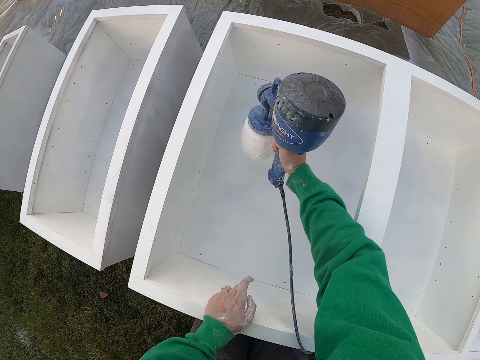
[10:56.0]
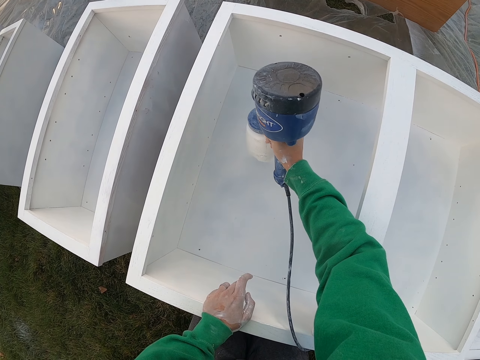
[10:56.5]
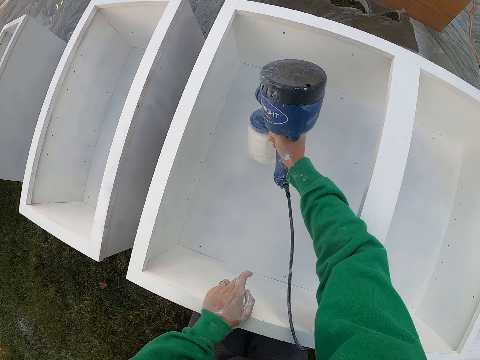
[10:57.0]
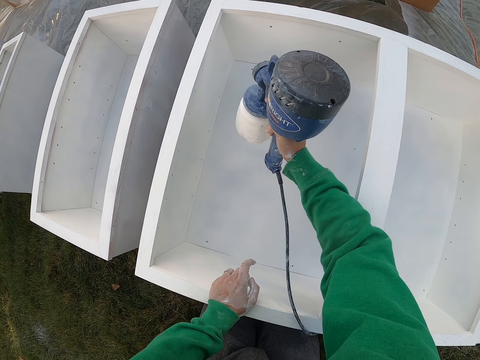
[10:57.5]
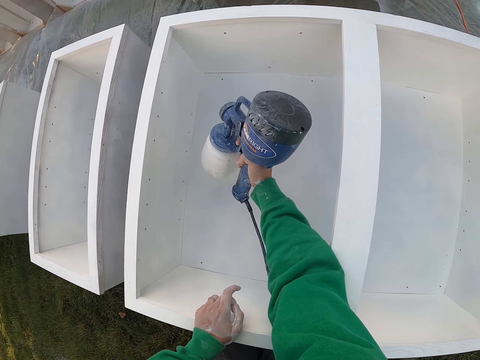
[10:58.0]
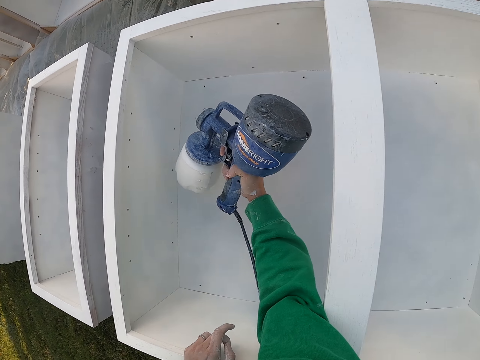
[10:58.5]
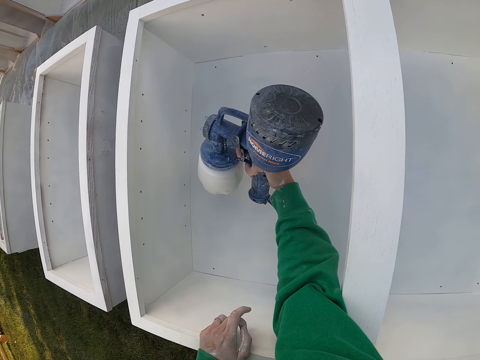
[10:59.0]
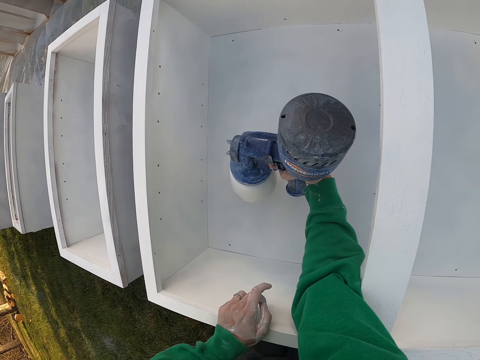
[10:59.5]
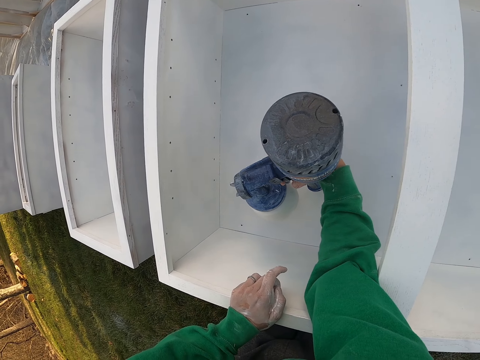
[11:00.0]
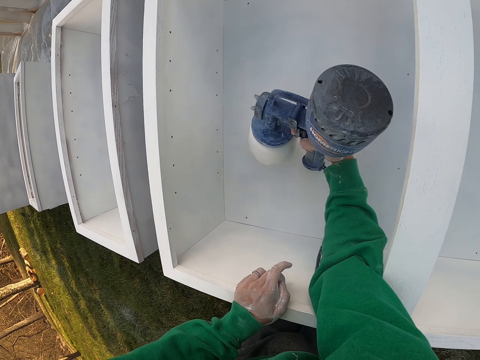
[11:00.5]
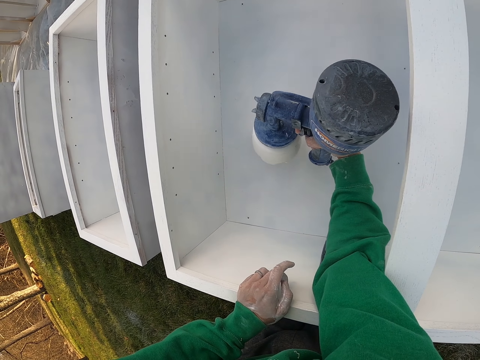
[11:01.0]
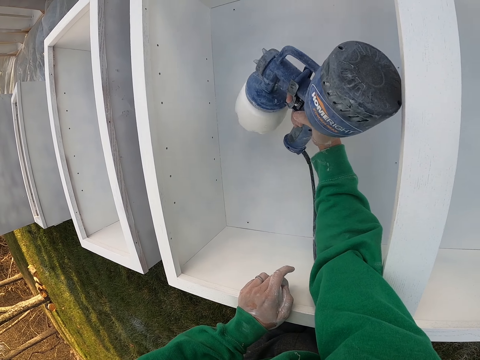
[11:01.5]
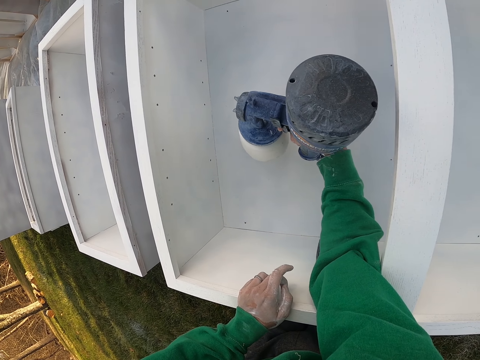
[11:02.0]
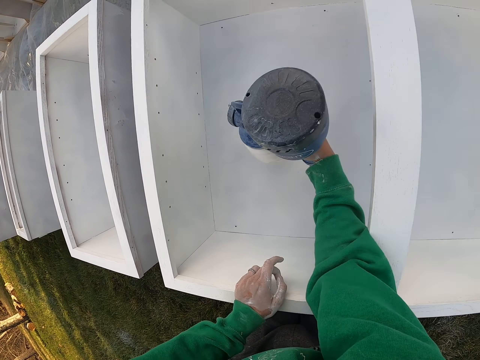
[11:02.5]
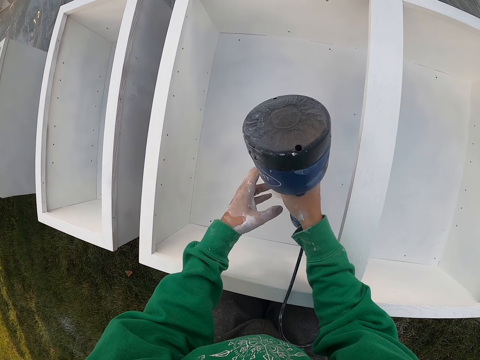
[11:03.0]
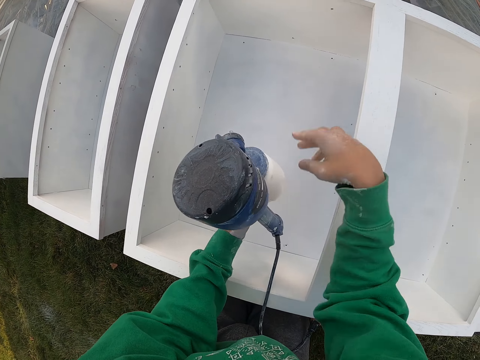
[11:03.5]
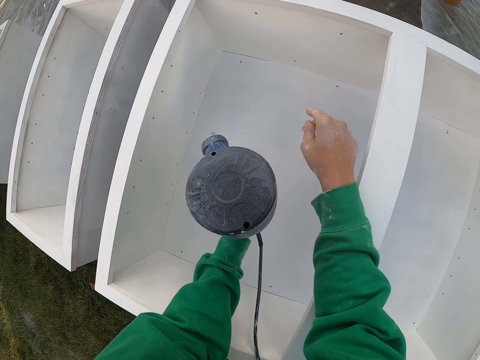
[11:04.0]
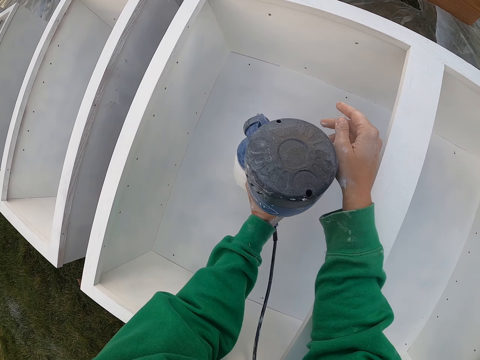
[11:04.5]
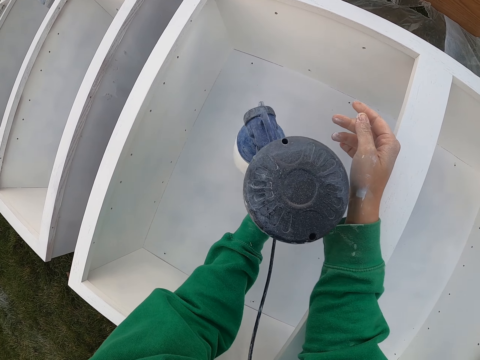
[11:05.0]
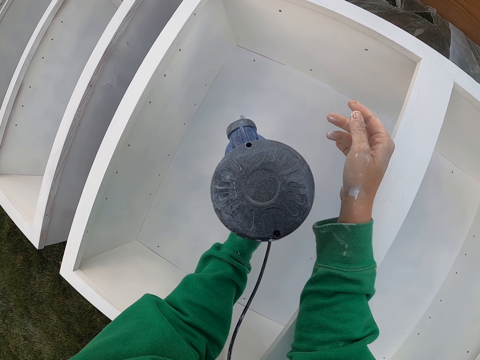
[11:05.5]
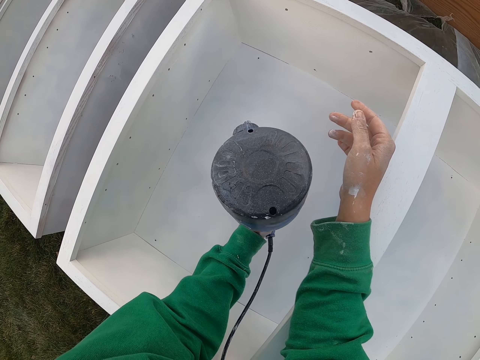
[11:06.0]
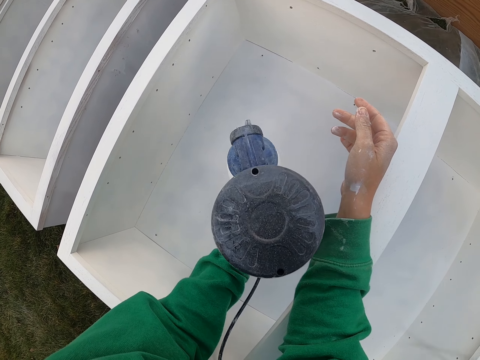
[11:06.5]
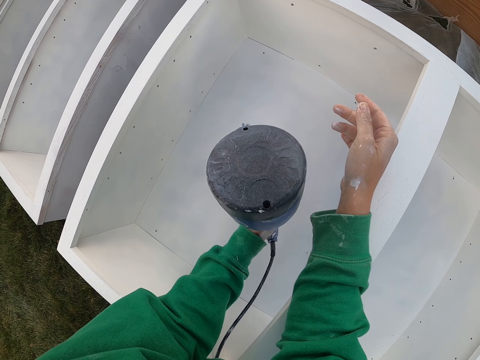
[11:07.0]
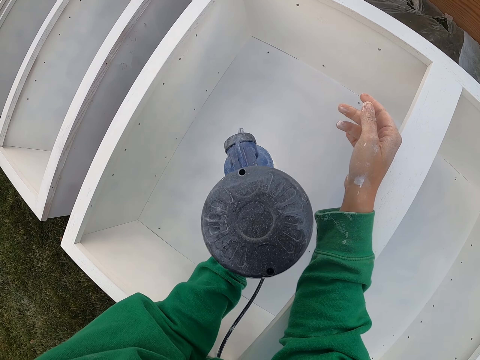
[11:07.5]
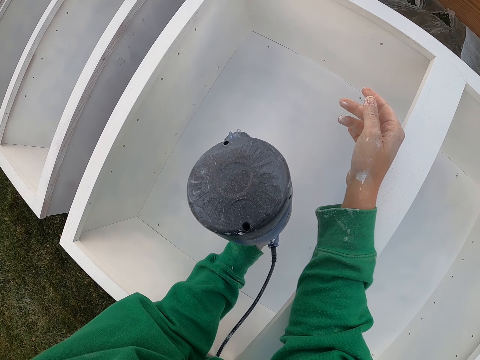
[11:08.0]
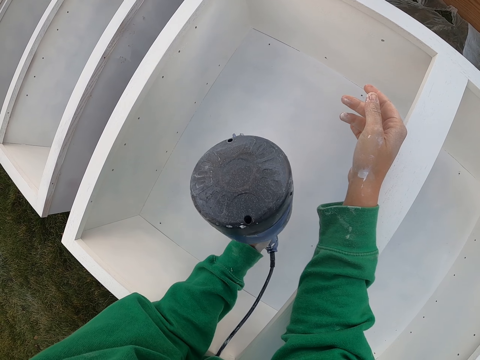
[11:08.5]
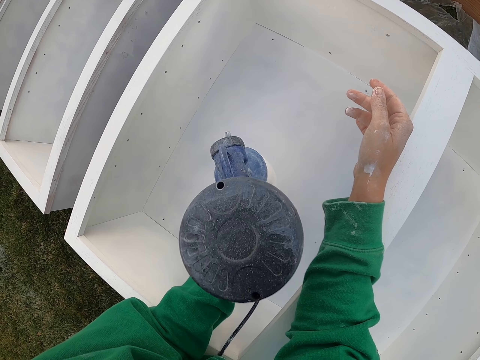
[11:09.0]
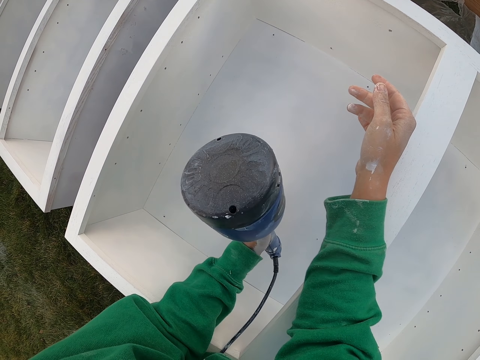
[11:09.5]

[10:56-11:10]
The camera wearer takes the sprayer gun with the left hand. They spray paint on the wooden box with the left hand.

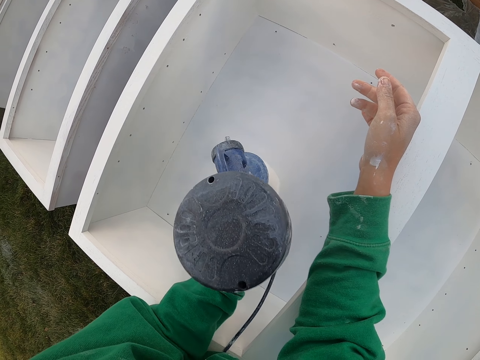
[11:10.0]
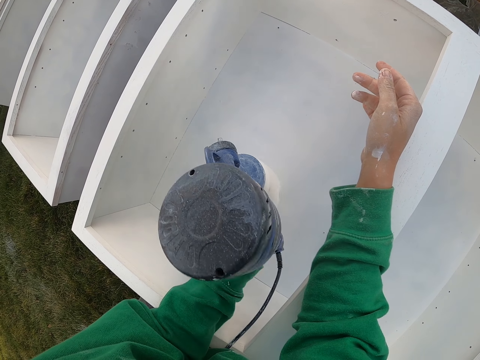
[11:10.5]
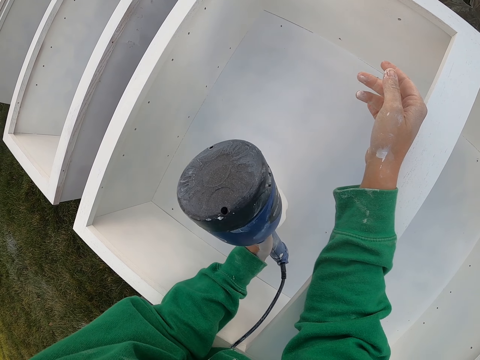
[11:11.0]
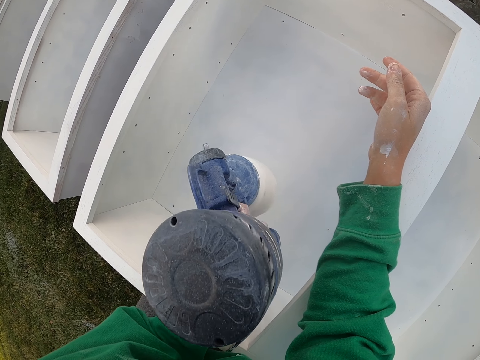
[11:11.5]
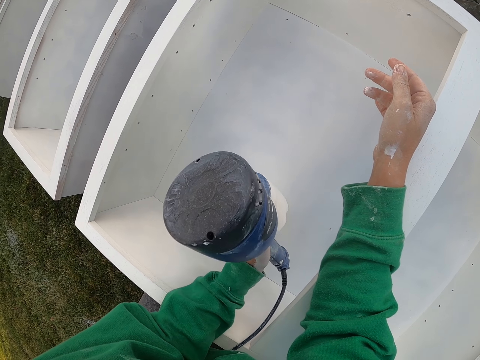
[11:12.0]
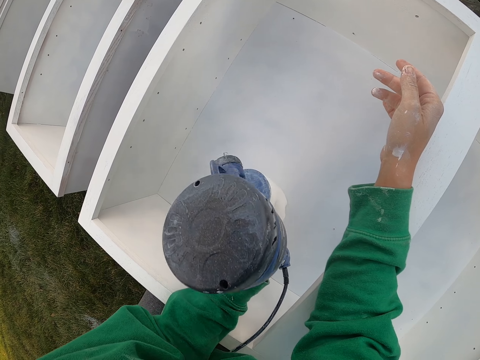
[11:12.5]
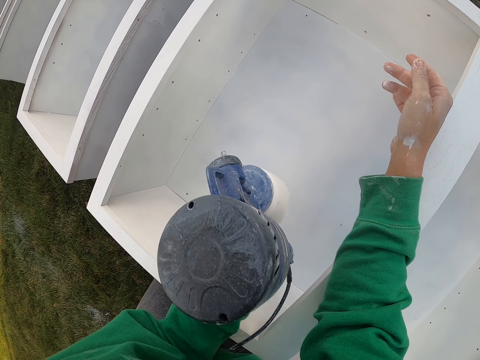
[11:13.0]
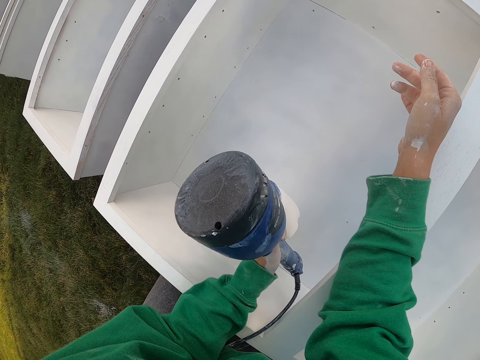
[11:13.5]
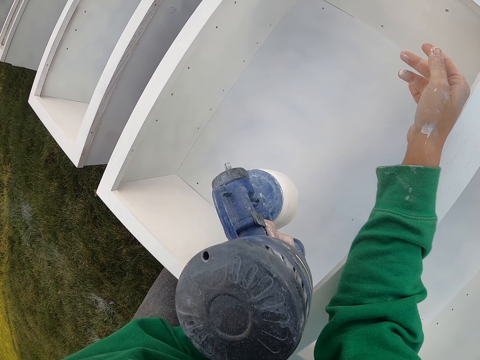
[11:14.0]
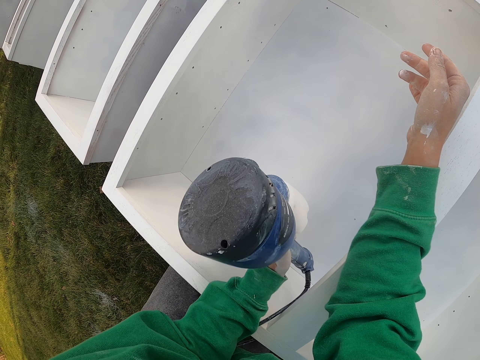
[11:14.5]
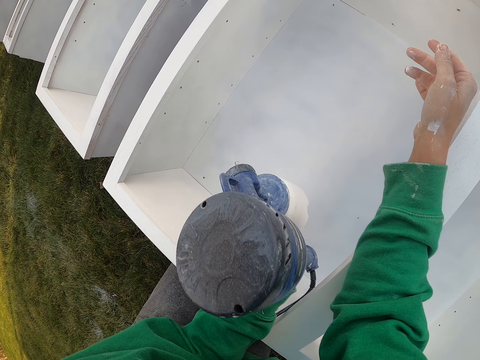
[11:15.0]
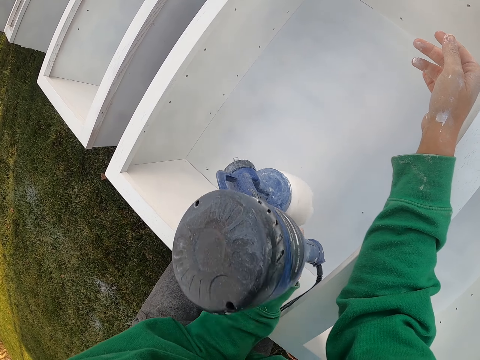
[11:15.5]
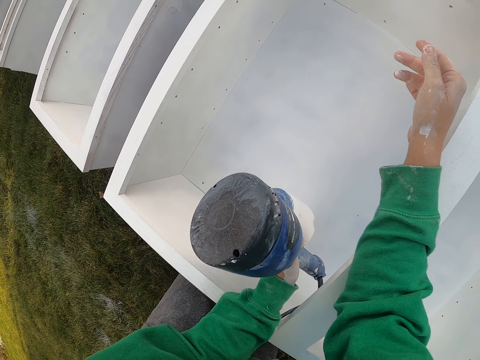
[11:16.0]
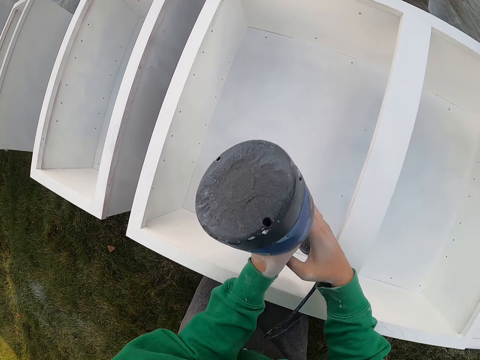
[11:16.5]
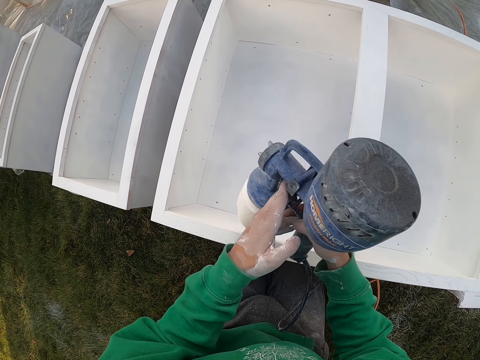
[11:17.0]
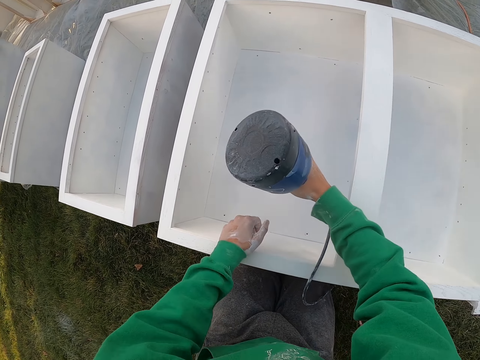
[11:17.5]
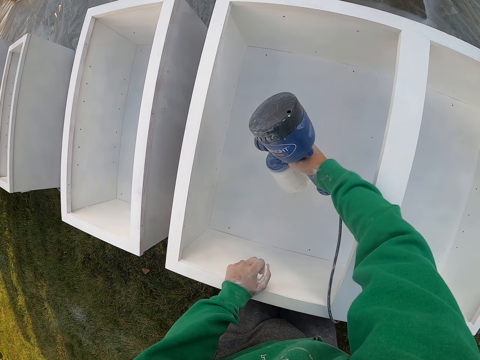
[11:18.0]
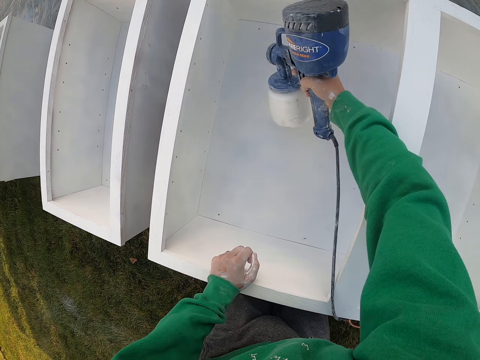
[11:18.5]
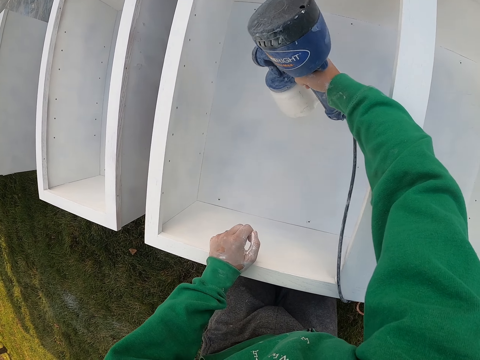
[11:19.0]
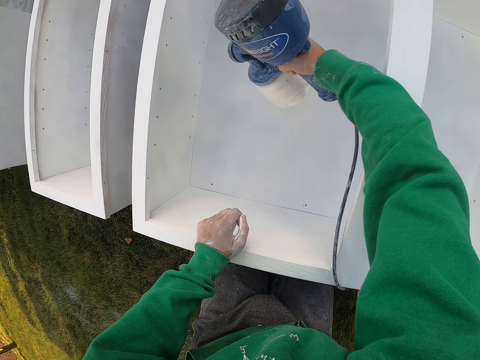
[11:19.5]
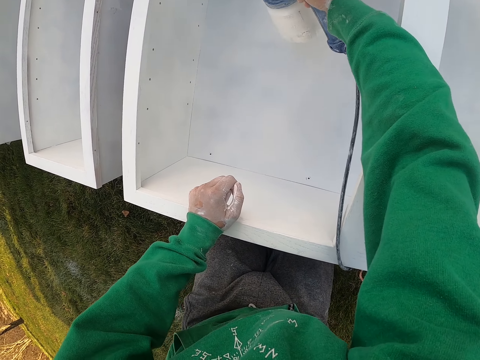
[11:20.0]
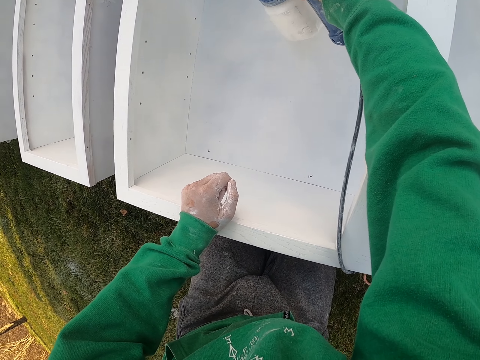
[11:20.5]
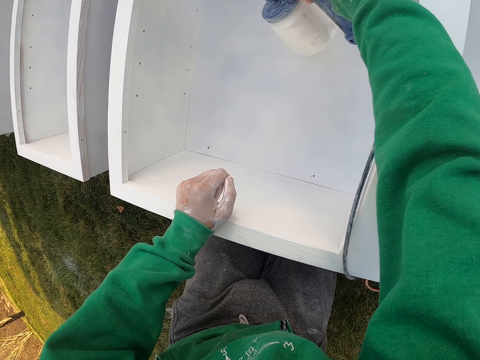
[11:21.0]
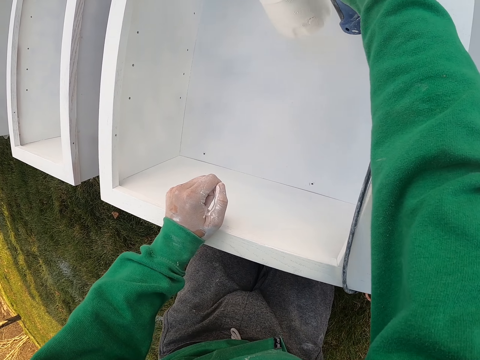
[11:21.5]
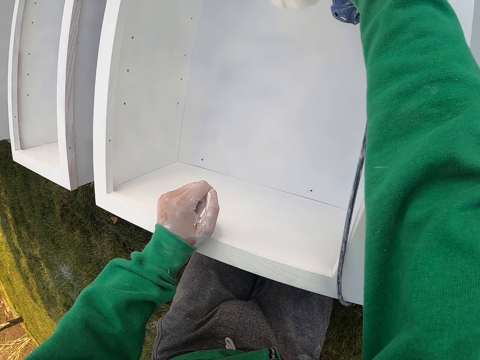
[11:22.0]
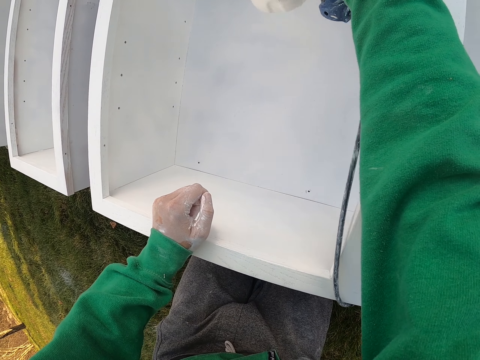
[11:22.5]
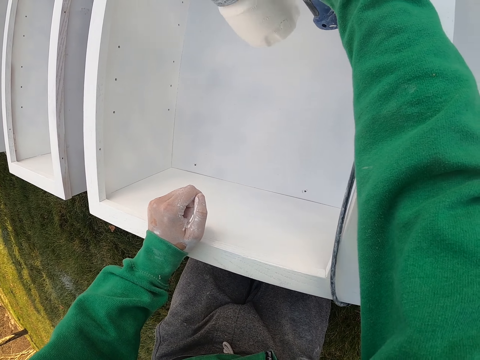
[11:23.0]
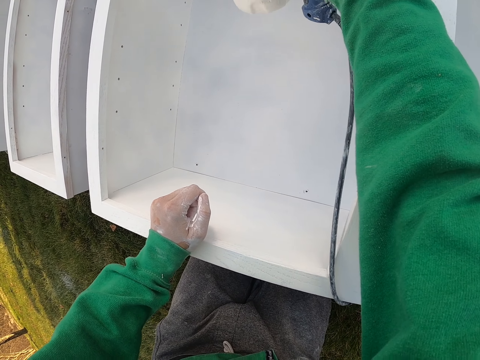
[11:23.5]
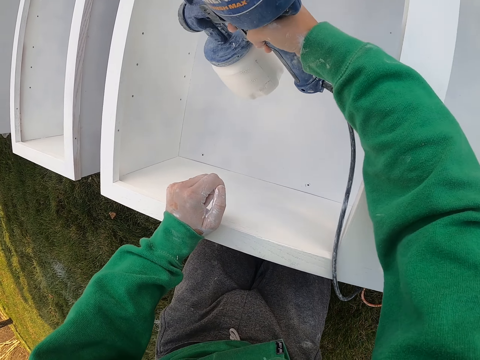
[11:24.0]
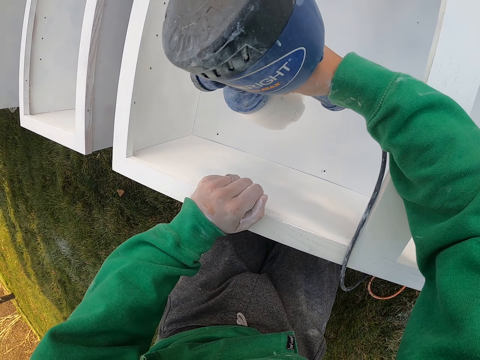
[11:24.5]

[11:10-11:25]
The camera wearer takes the sprayer gun with the right hand. They shift the paint spray gun on the right hand. They spray paint on the wooden box with the right hand.
